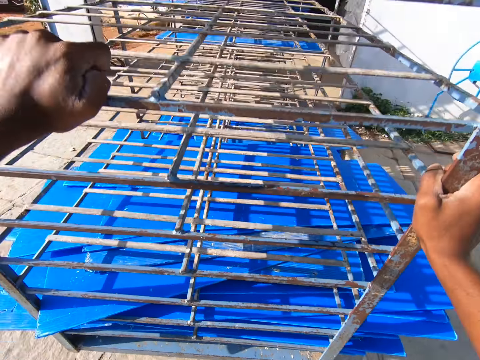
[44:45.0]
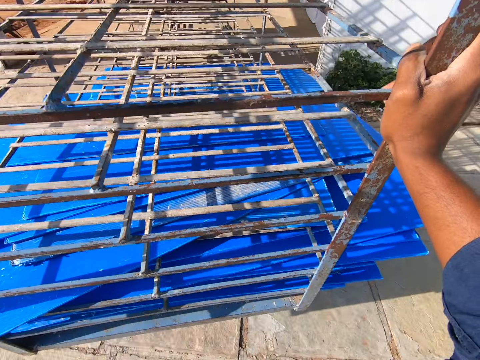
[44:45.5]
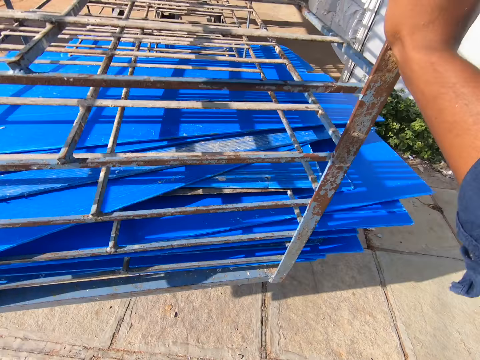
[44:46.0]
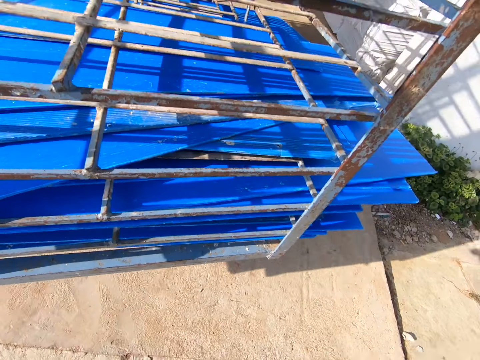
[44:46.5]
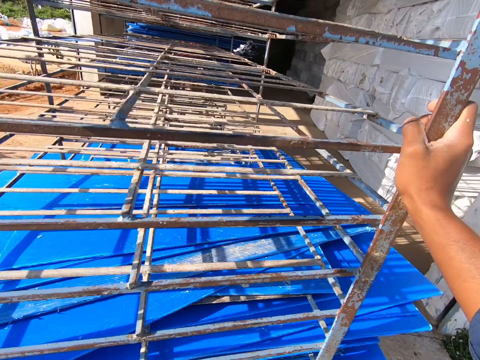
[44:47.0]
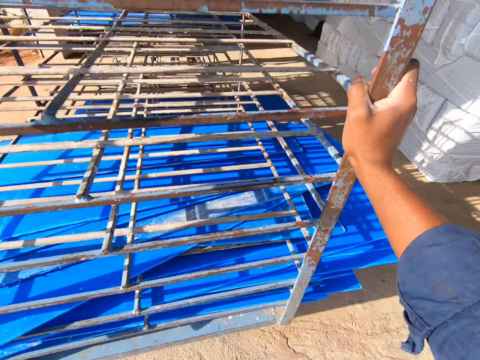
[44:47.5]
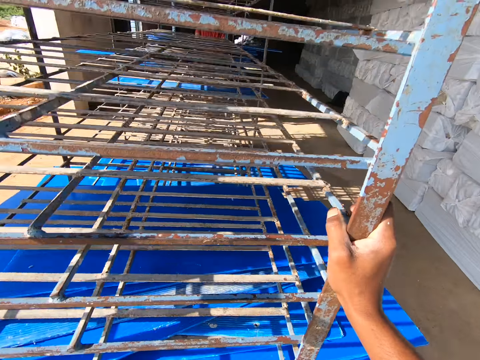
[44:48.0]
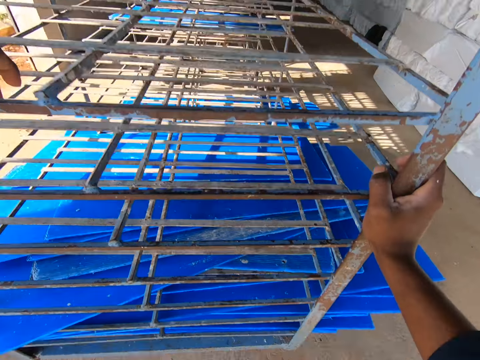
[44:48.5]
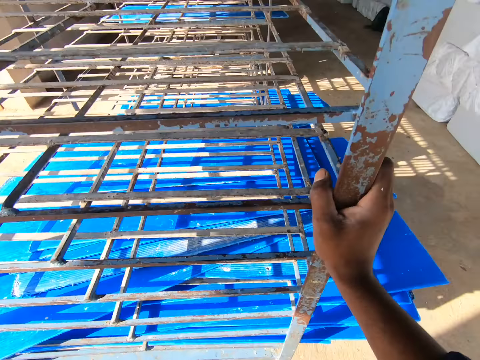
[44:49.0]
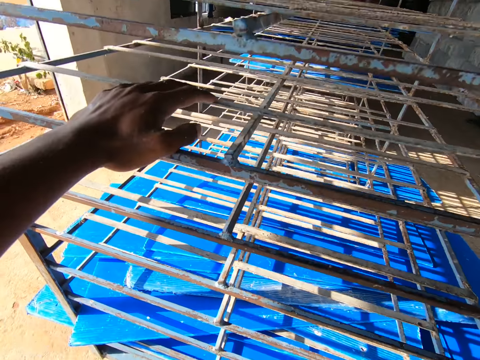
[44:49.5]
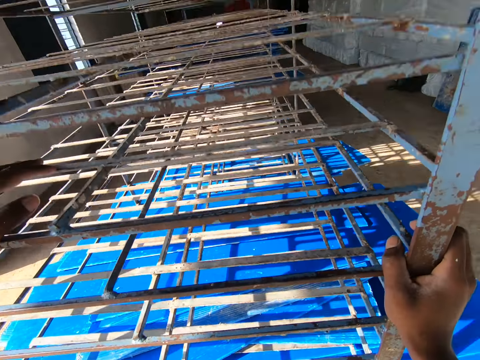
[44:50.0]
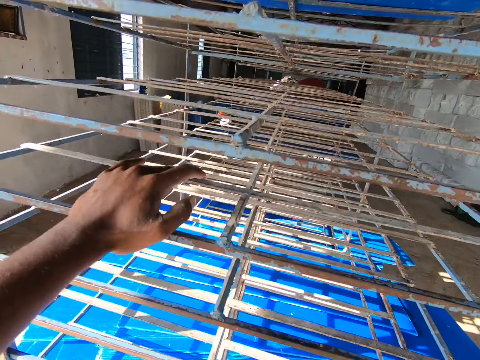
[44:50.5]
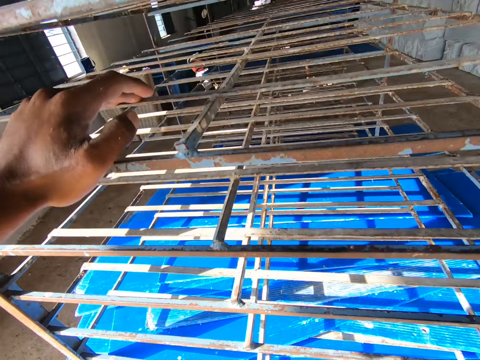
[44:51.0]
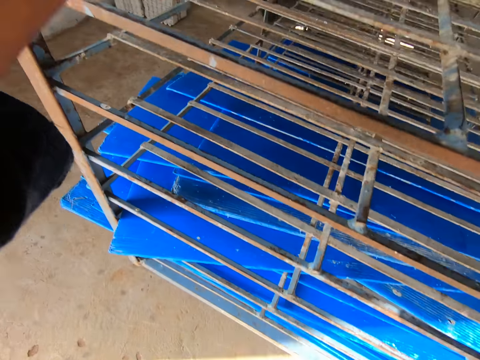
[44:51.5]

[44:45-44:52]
The camera wearer pushes the crate wheel into a factory.

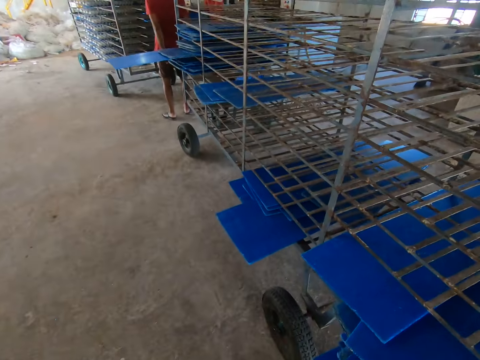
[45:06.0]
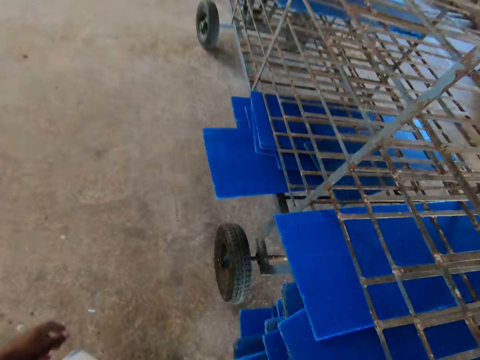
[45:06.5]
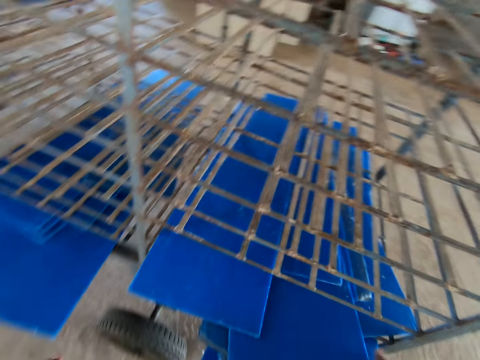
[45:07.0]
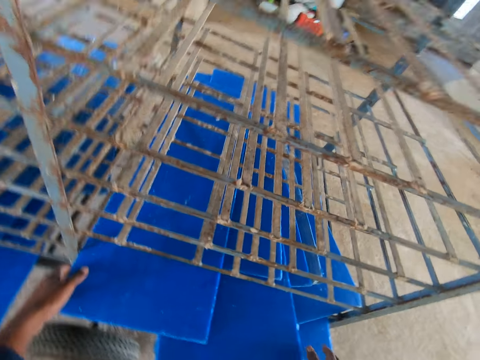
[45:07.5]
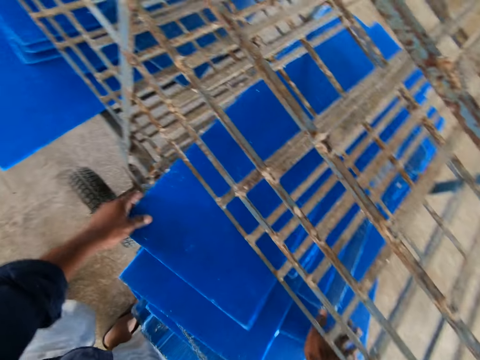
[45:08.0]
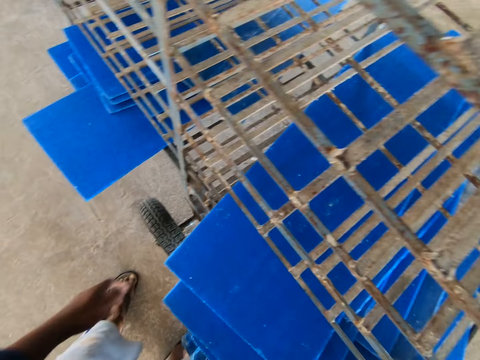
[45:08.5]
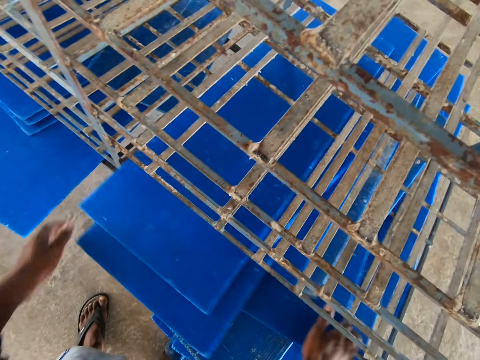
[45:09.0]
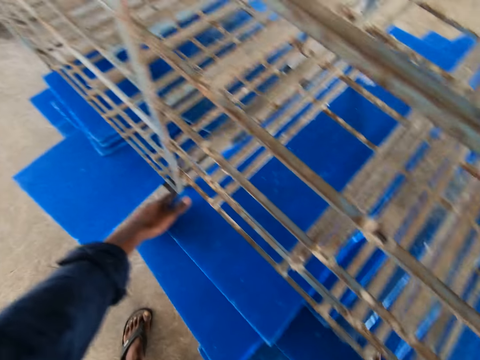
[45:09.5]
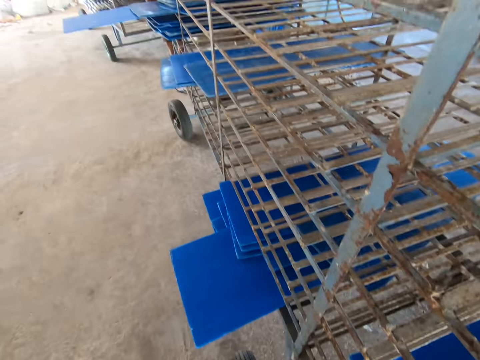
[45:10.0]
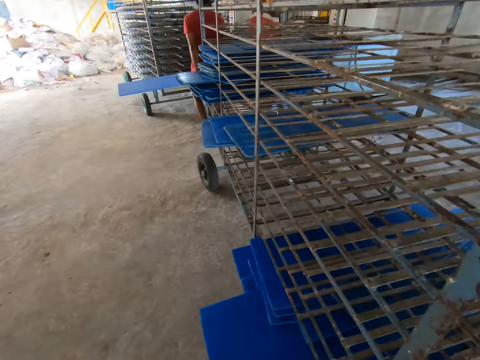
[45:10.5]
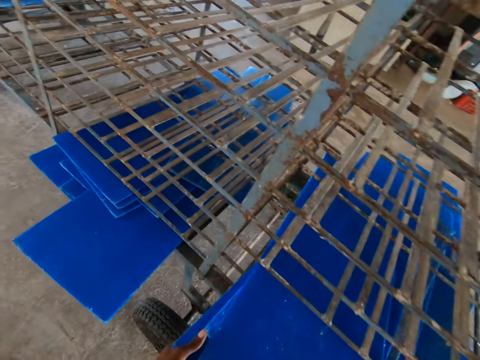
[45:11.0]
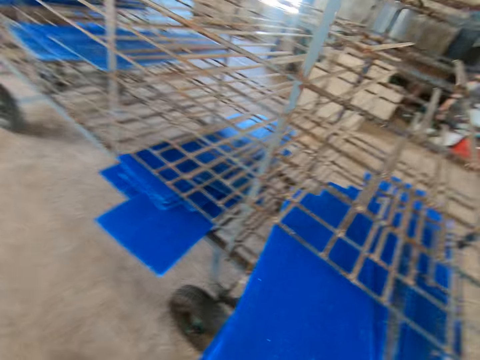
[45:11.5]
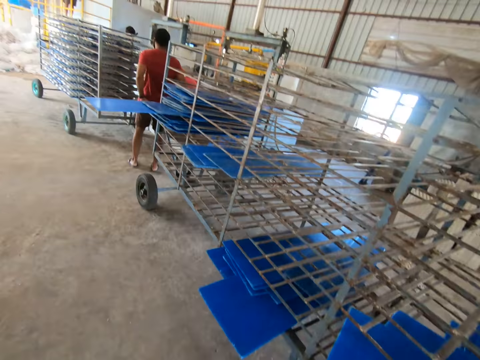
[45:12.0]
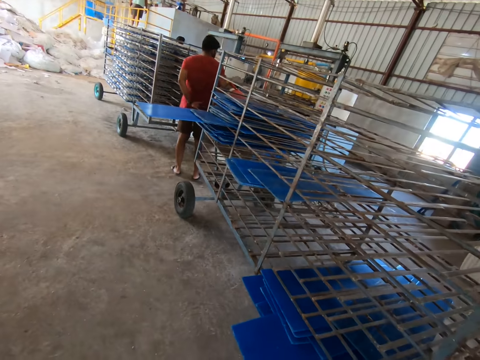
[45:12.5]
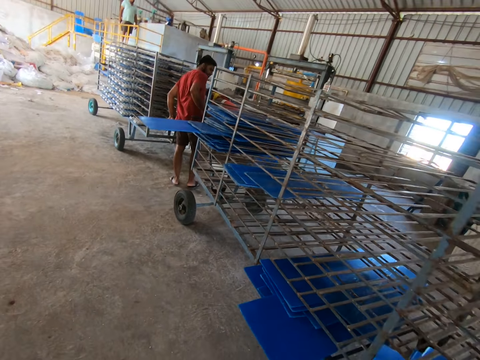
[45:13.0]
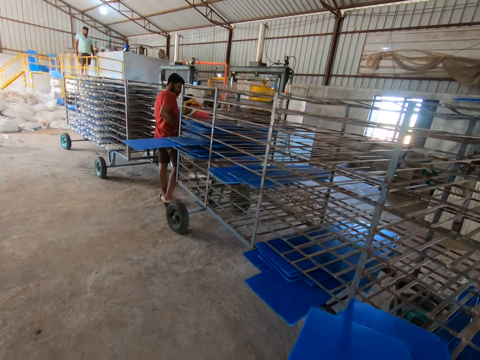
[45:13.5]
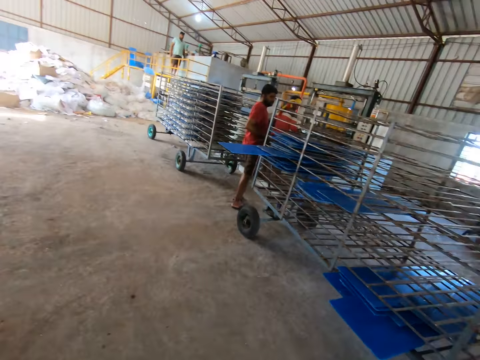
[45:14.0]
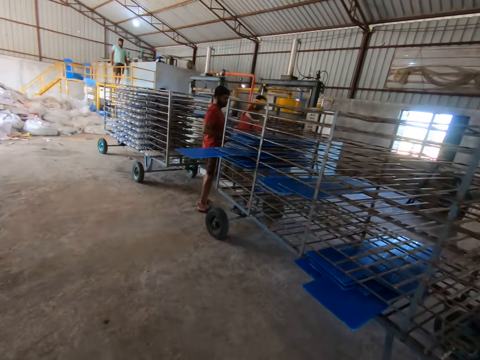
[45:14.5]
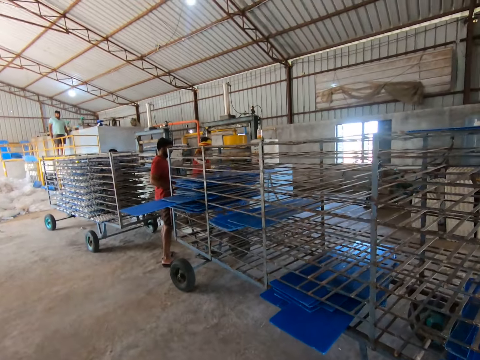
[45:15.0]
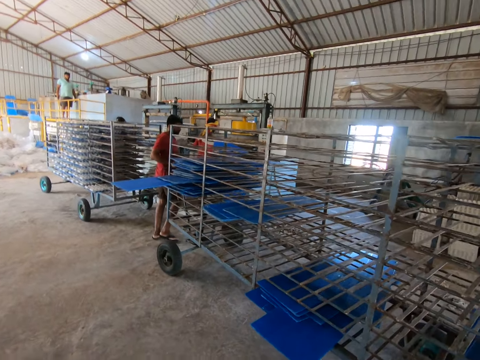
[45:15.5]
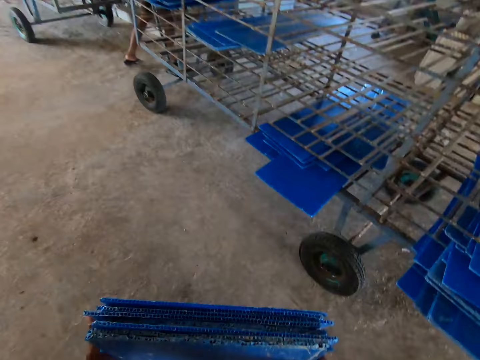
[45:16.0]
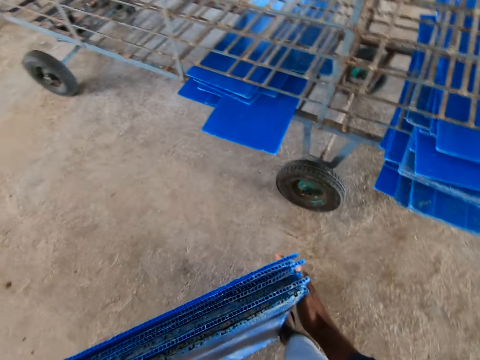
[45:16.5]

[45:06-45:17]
The camera wearer packs the trays out of the crate wheel with both hands. They look around. A man holds the handles of the crate wheel with both hands.

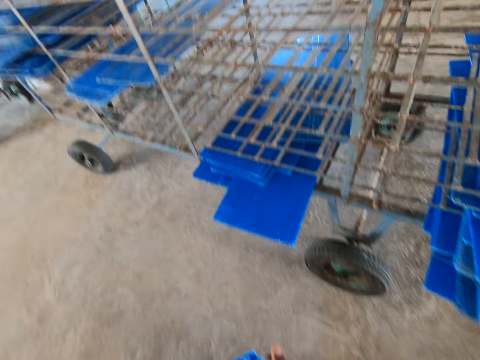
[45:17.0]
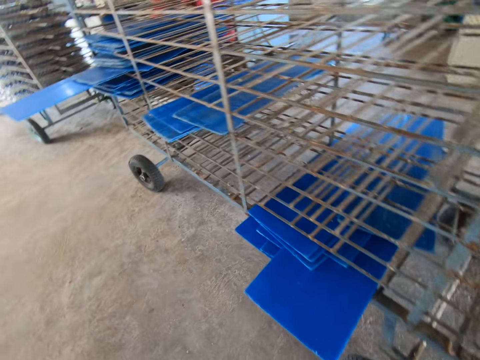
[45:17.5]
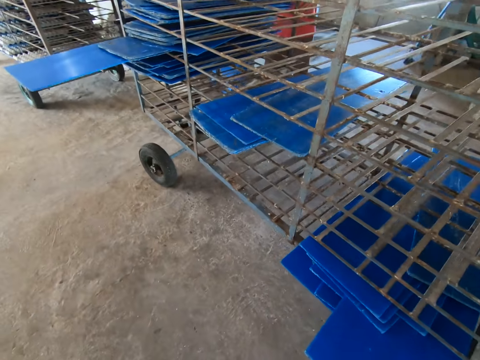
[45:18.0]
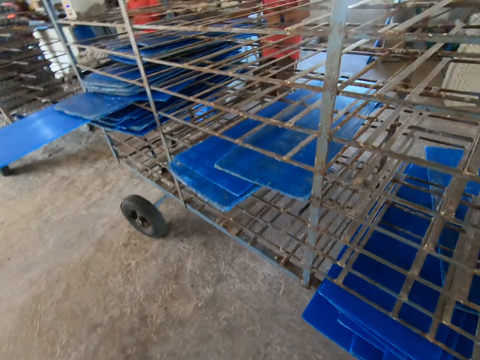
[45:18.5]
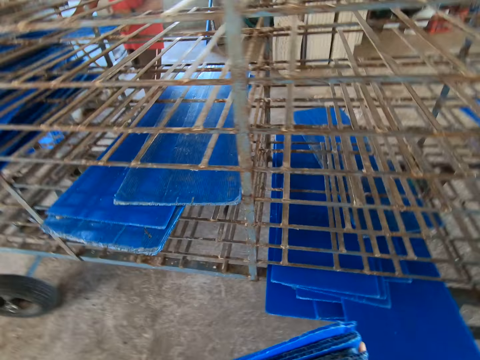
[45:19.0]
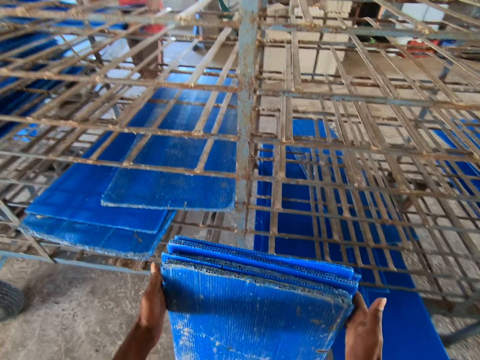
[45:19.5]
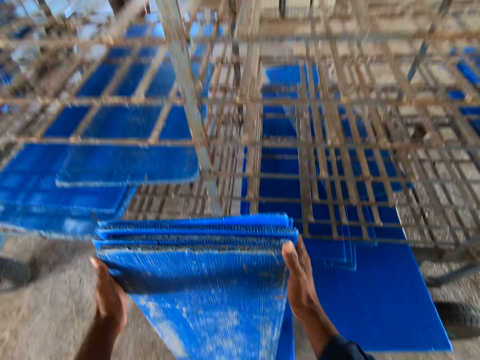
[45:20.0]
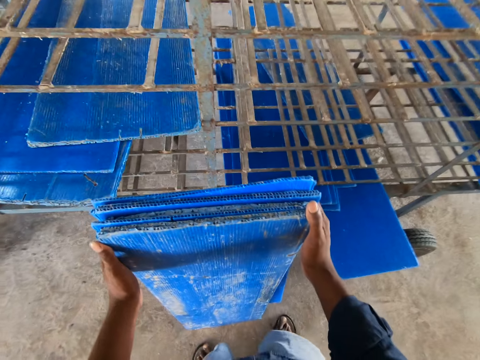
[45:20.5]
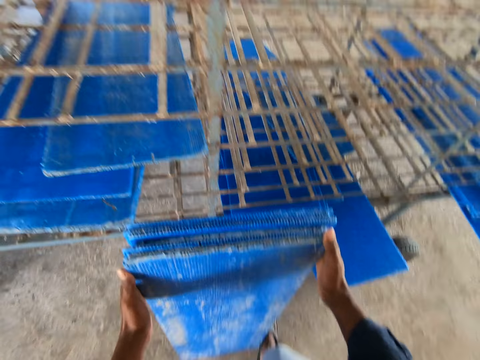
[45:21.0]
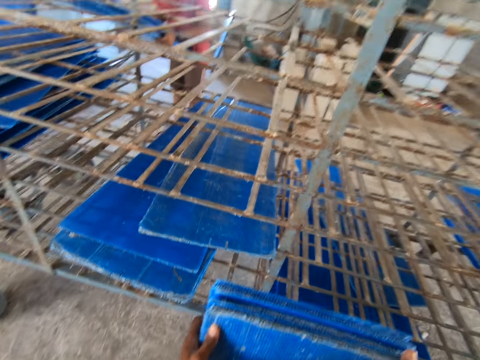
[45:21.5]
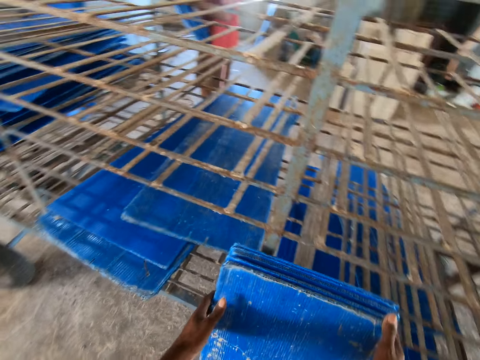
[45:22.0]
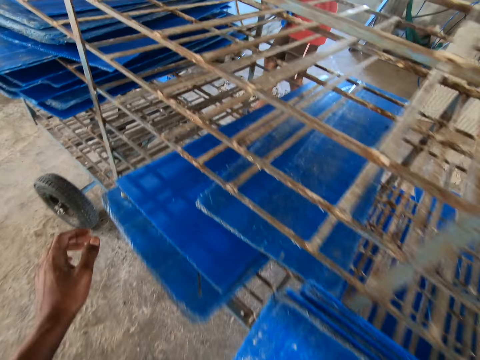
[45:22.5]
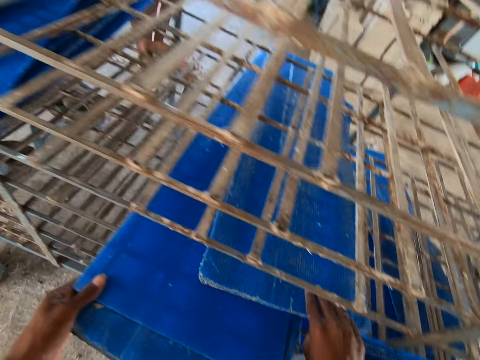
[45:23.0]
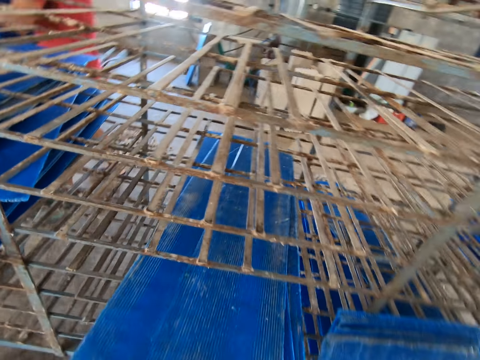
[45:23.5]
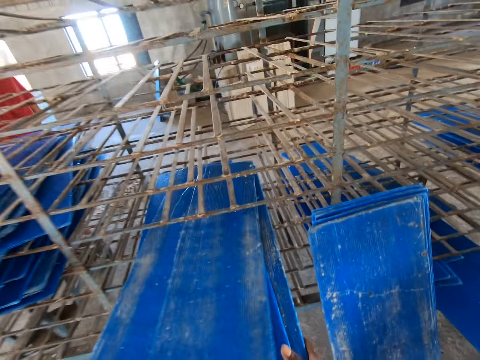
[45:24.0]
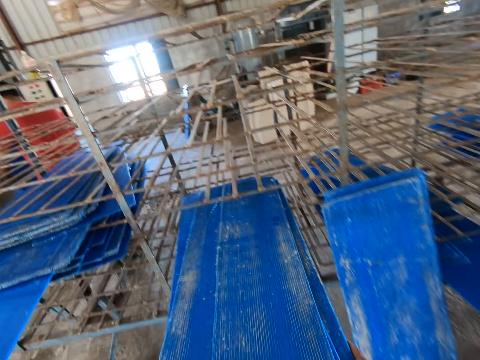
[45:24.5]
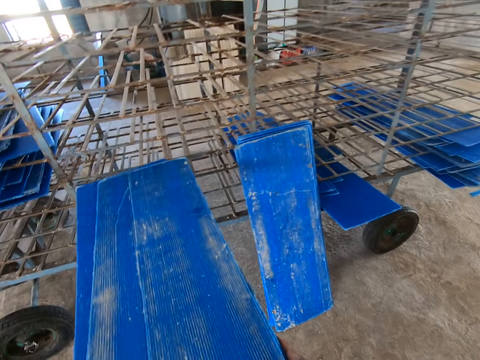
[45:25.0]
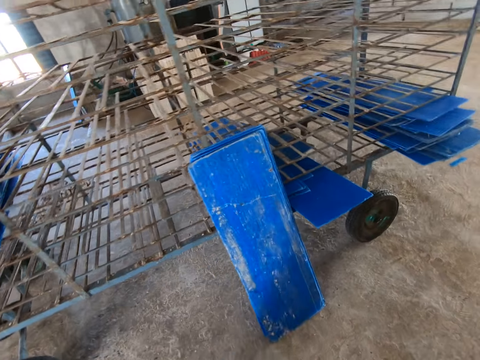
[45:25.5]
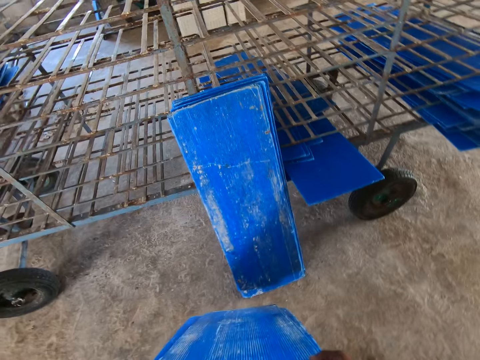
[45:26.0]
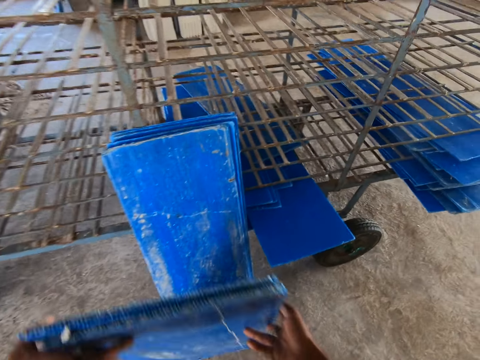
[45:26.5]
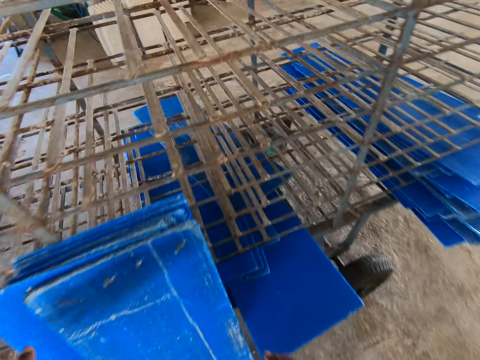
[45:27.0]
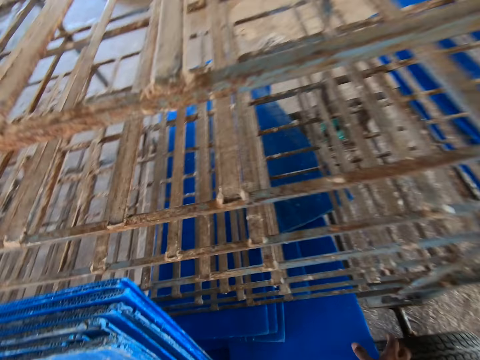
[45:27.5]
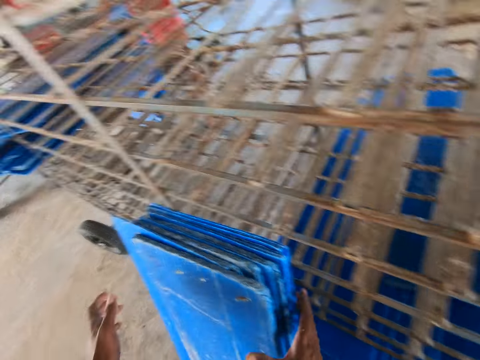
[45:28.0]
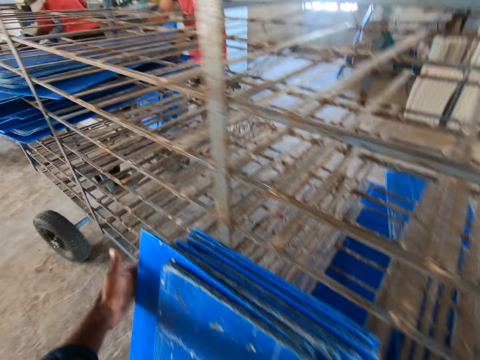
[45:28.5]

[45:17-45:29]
The camera wearer walks in the room. They place the plastic tray by the trolley shelf with both hands. They carry some trays from the trolley shelf with both hands. They pick up the plastic tray. They place the trays by the trolley shelf with both hands. They move the trays by the trolley shelf with both hands.
